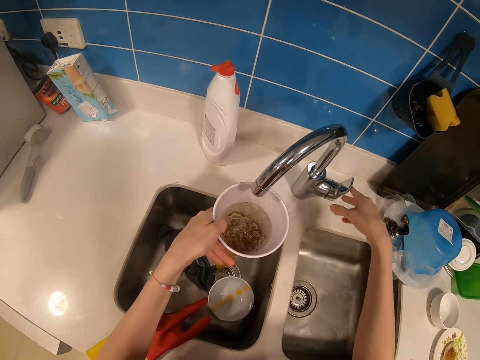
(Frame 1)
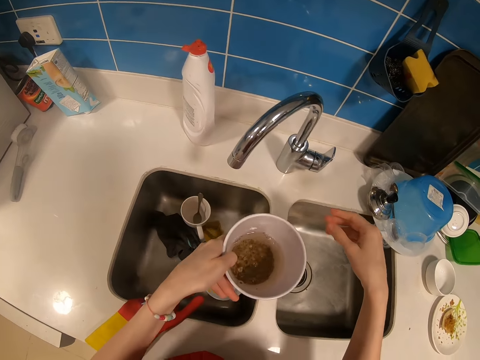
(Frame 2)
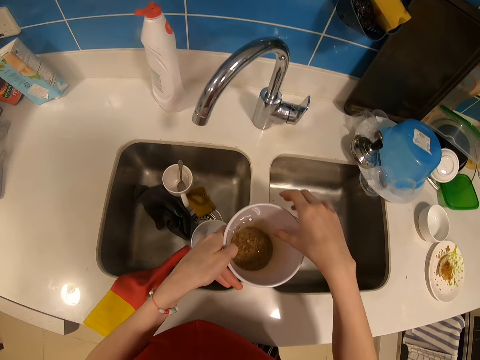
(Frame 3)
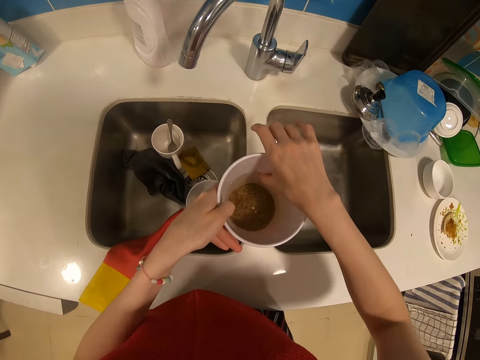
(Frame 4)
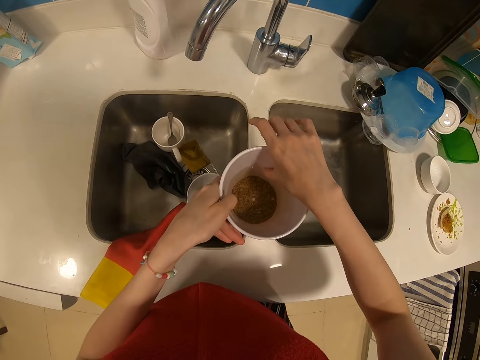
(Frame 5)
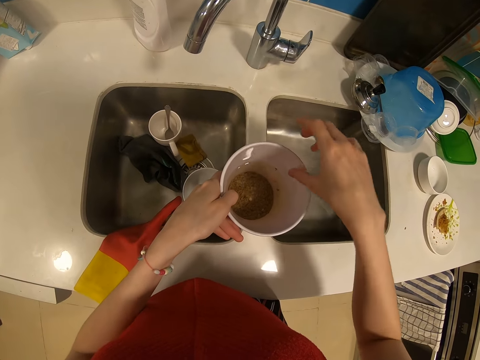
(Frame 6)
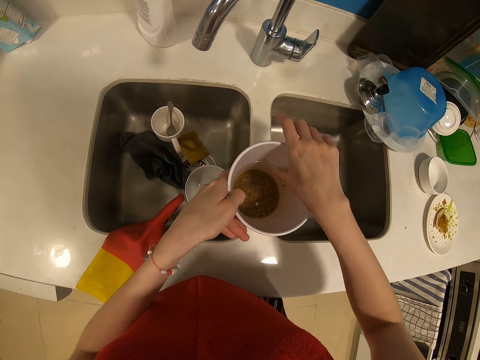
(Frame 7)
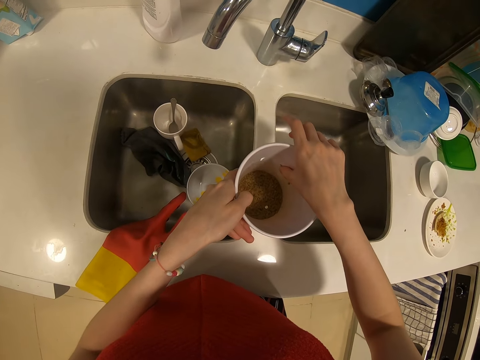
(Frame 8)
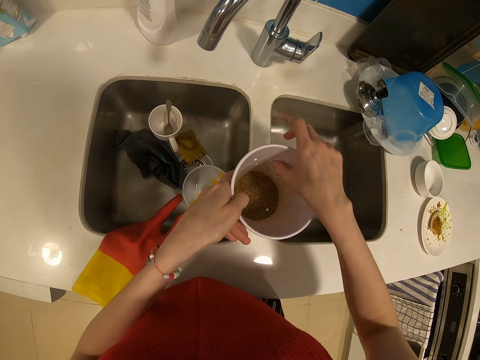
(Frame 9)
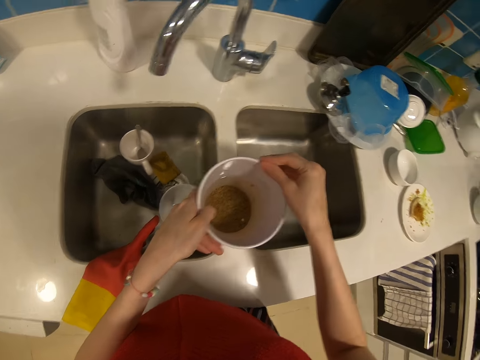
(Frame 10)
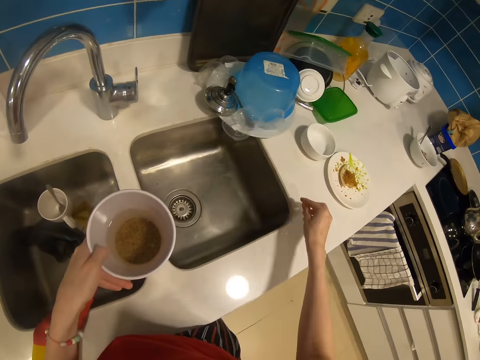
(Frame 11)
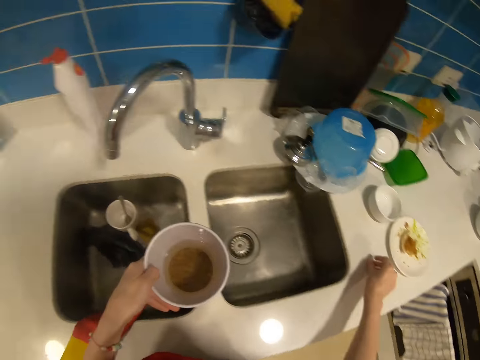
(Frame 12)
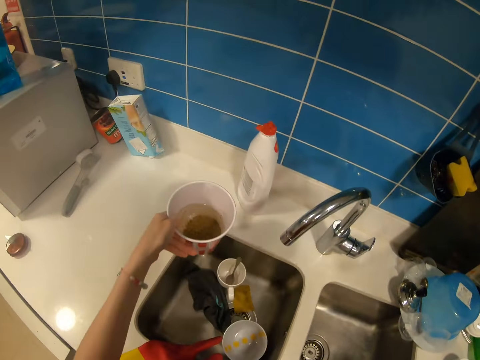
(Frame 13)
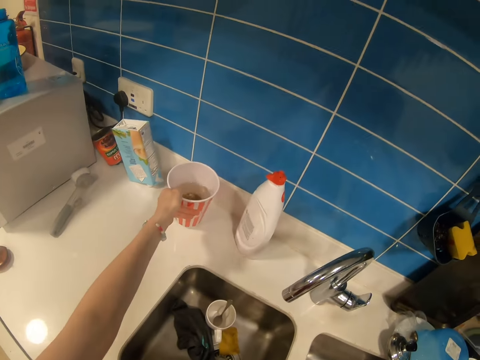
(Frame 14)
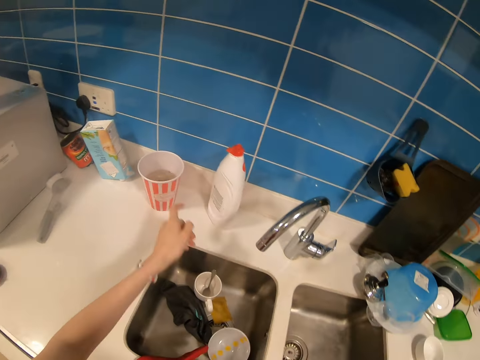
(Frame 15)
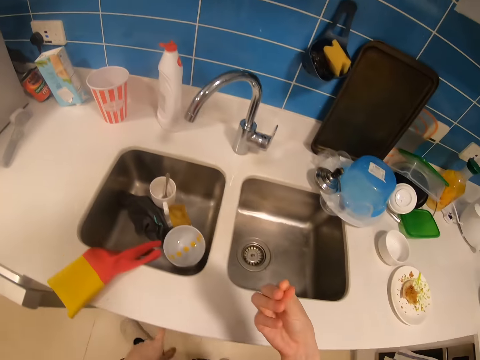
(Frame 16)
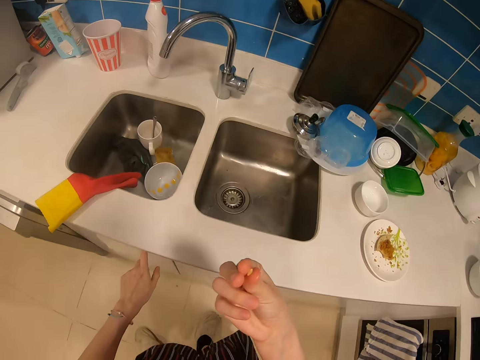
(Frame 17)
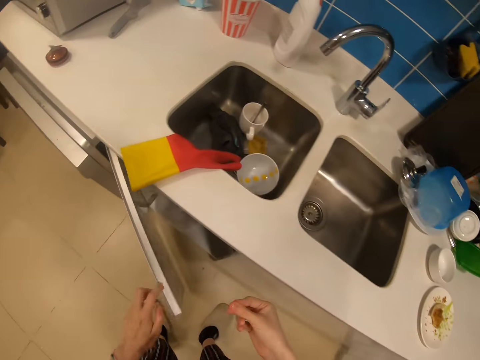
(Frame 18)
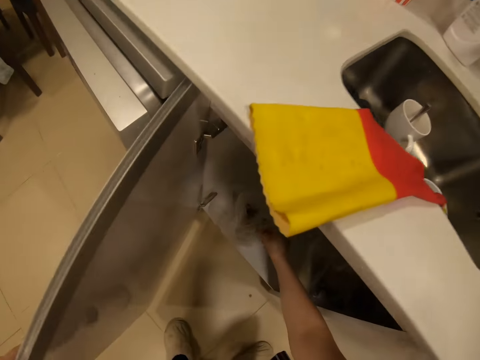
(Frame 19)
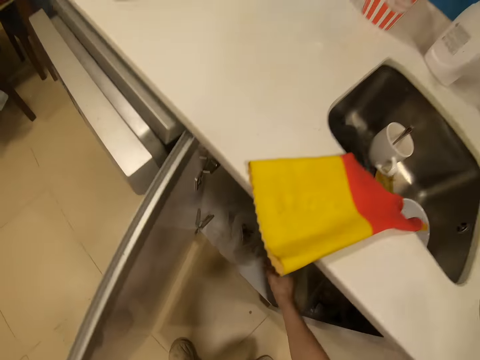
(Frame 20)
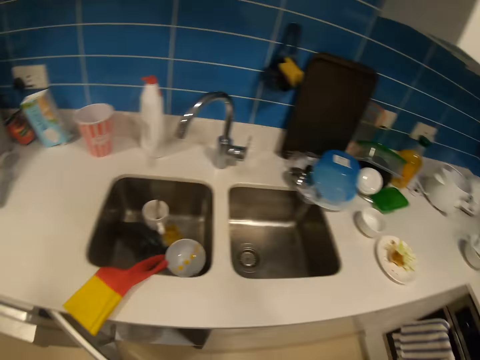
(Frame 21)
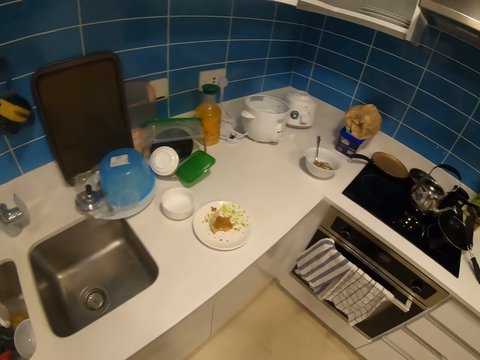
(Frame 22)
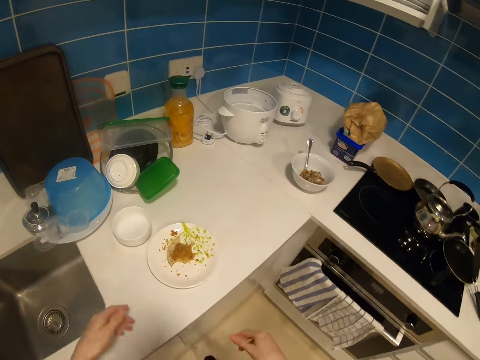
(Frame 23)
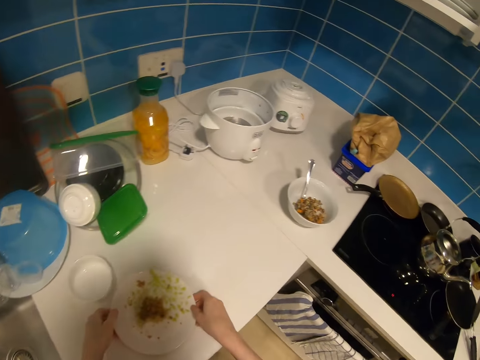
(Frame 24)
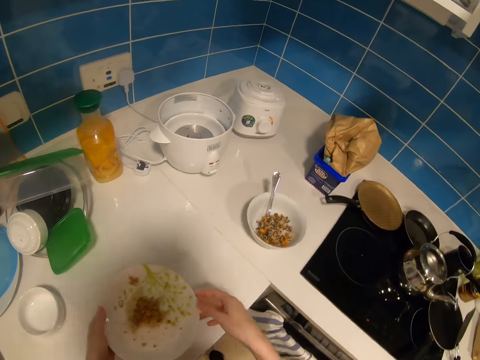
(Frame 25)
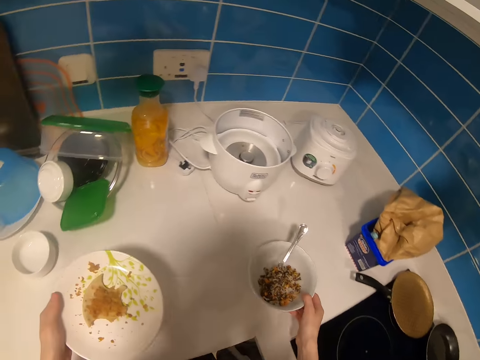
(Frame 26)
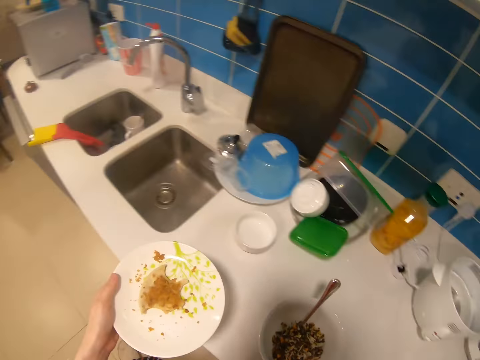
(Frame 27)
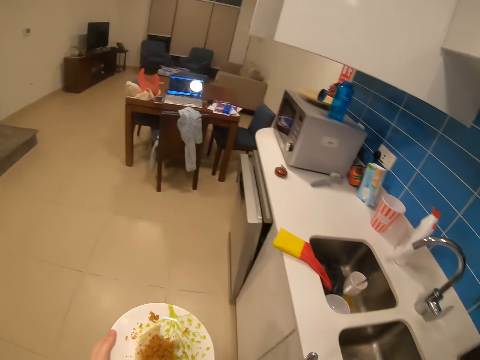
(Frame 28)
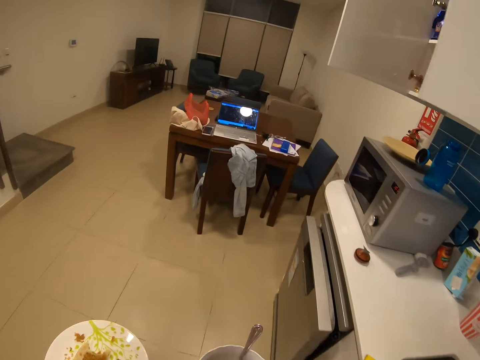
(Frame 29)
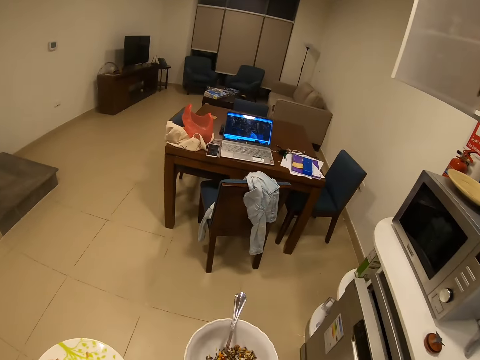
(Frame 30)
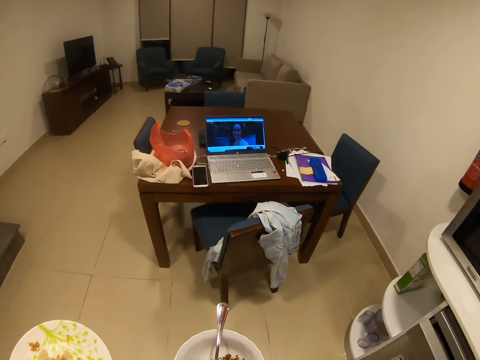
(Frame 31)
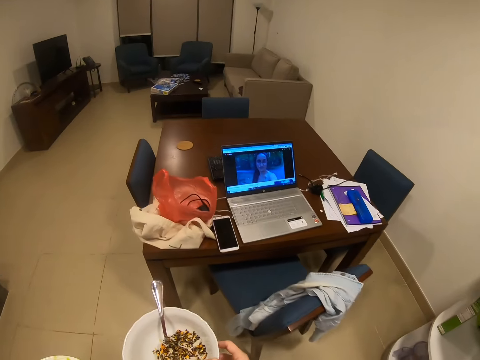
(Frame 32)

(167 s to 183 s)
The camera wearer closes the tap. They remove dirt or grain in the water from the container. They put the can aside on the table. They put the dirt in the bin. They open the cabinet. They put something in the cabinet. They walk in the kitchen. They pick a plate. They move the plate. They carry the plate. They pick the plate again. They walk around.

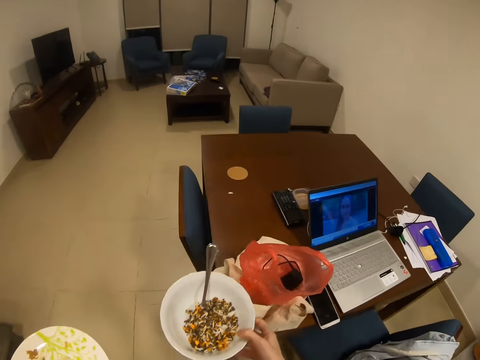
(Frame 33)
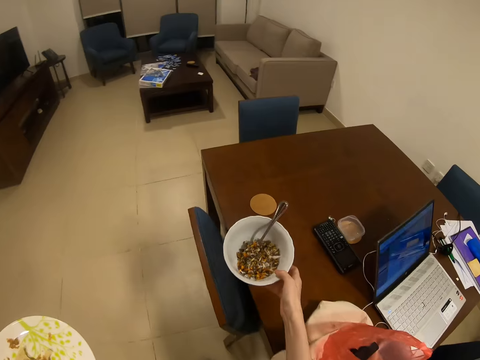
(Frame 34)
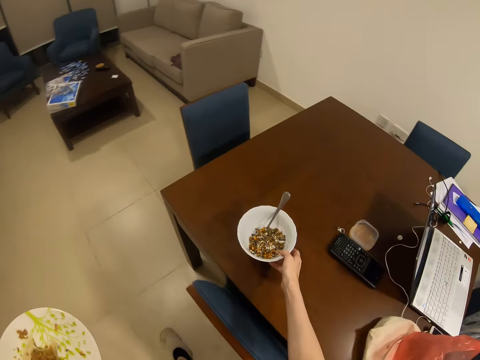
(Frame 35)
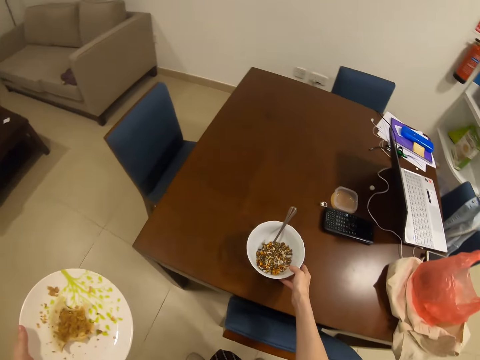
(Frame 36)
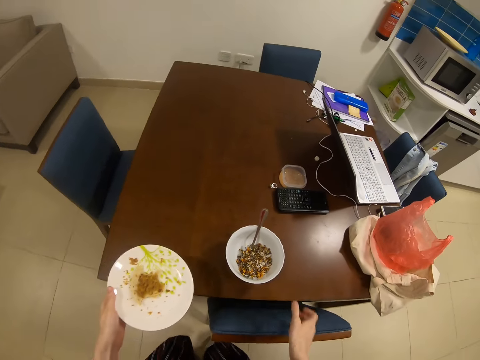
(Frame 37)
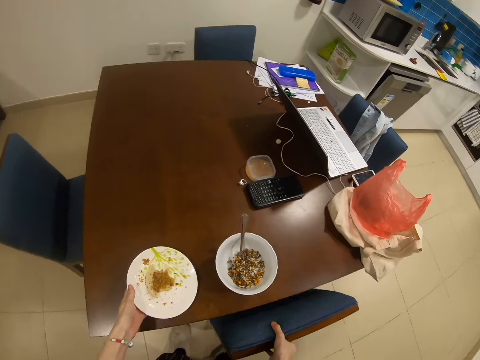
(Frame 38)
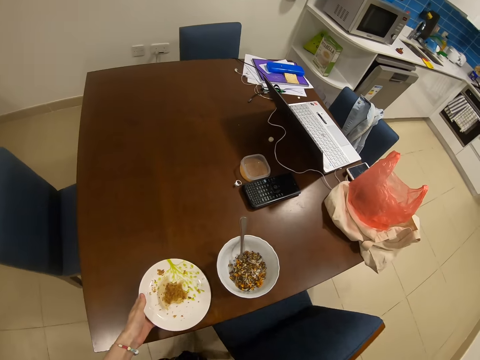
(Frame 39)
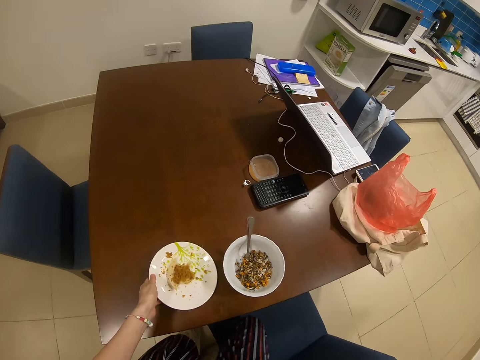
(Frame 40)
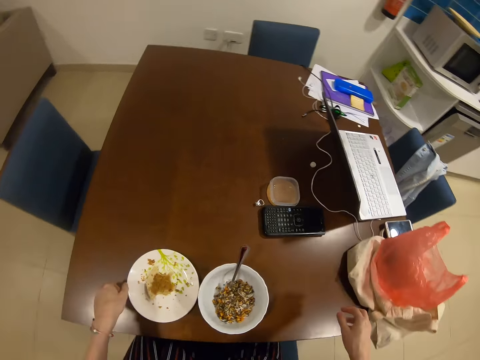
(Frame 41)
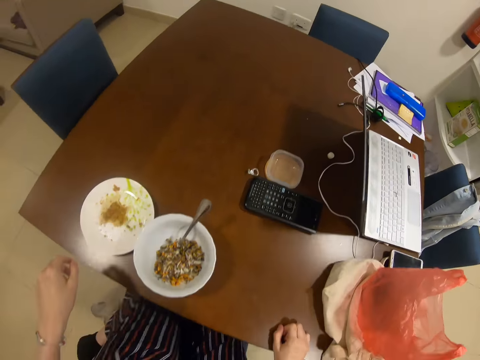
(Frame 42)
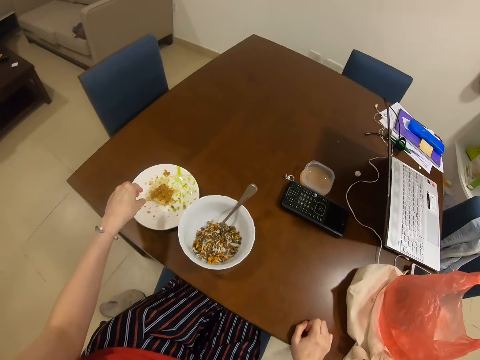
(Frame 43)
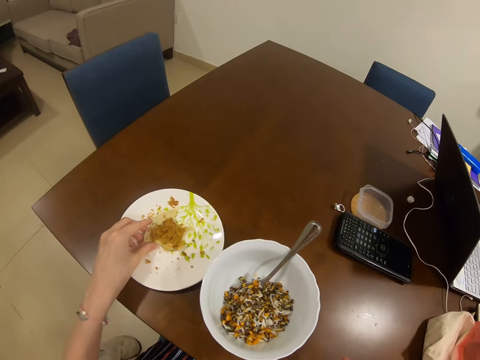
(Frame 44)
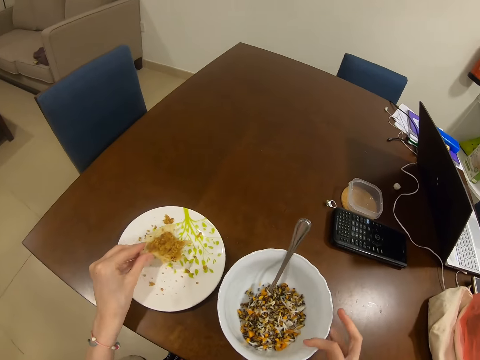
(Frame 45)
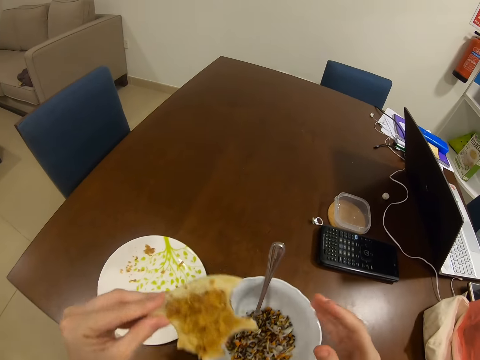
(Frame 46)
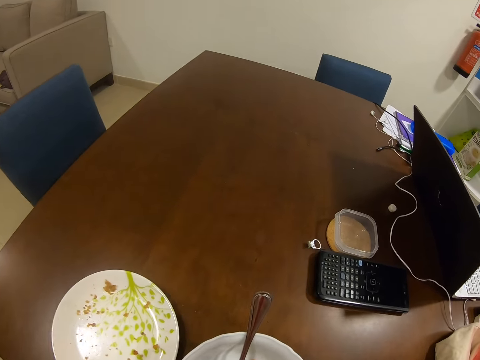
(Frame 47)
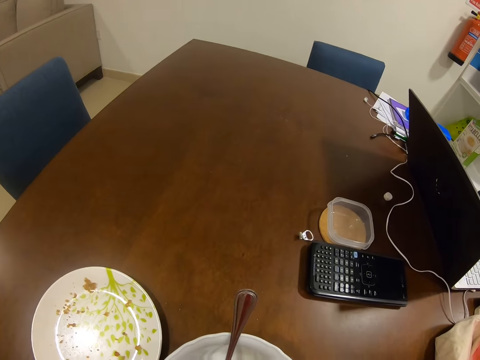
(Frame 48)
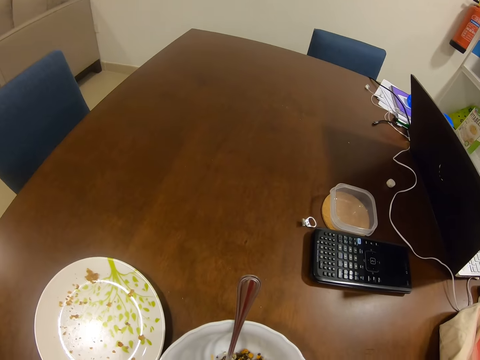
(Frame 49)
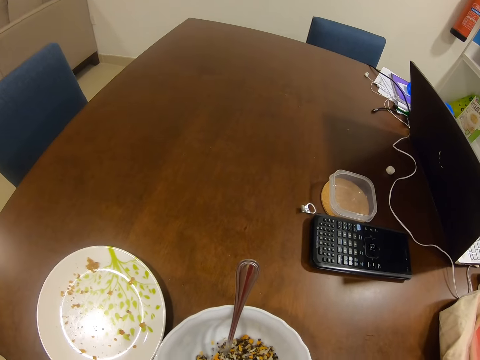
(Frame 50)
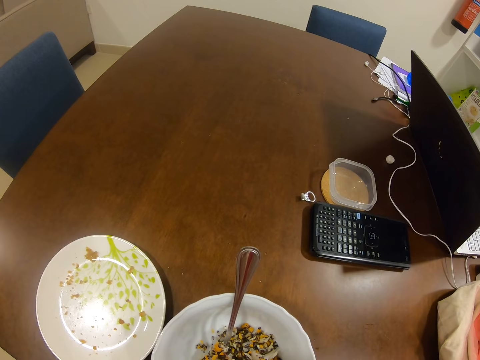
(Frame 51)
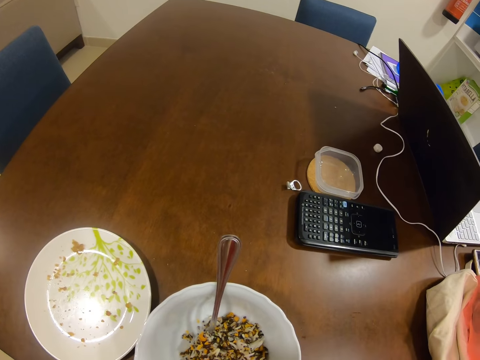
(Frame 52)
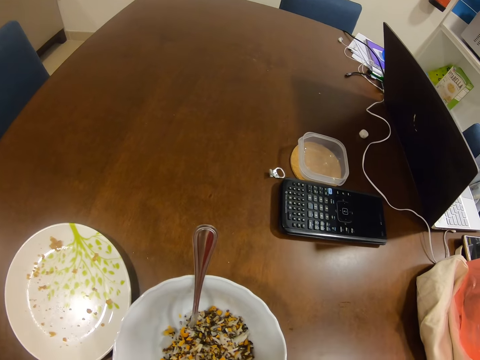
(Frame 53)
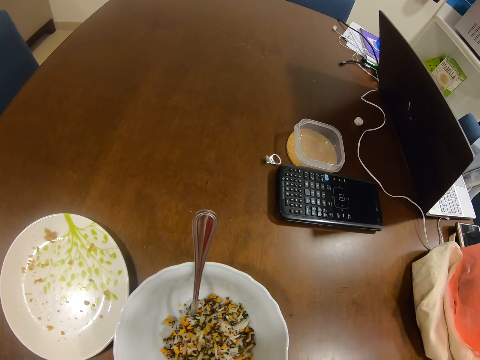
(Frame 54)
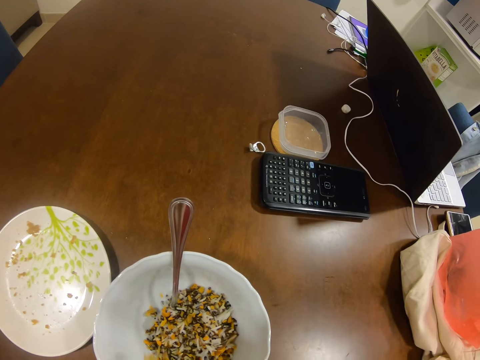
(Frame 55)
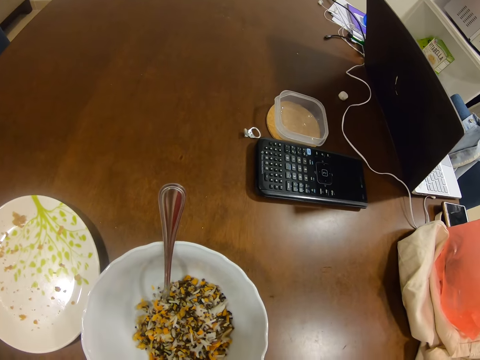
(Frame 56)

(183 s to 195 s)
The camera wearer puts the food on the table. They put the bowl down. They put the plate down. They pull a chair. They sit down. They eat the food.
